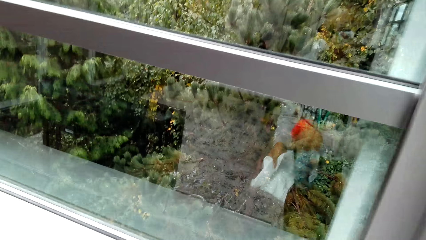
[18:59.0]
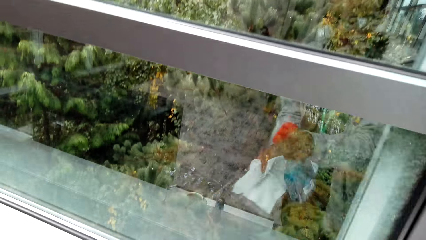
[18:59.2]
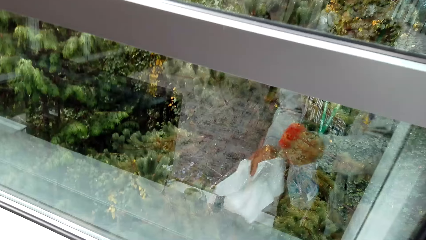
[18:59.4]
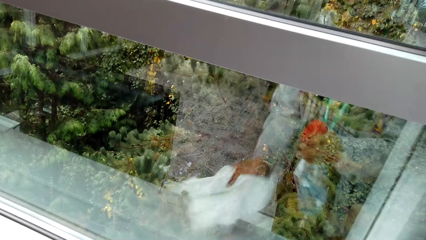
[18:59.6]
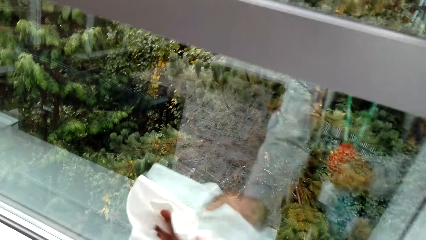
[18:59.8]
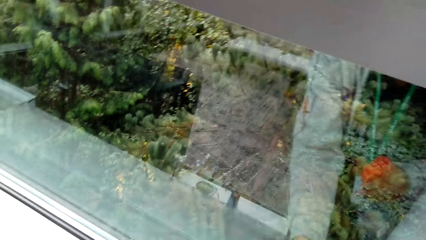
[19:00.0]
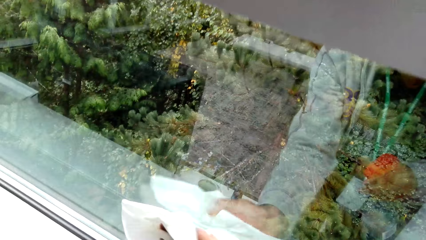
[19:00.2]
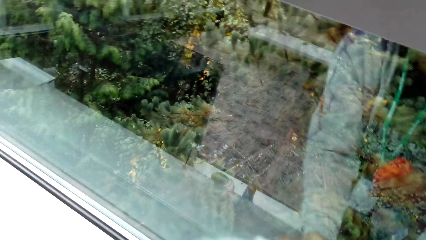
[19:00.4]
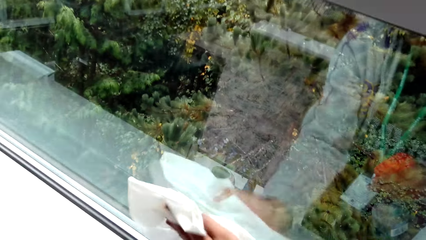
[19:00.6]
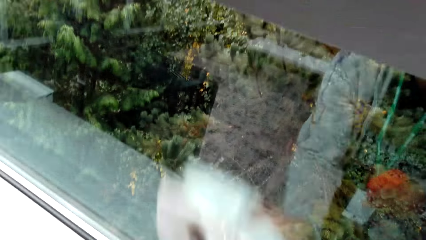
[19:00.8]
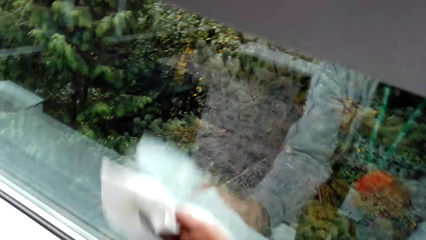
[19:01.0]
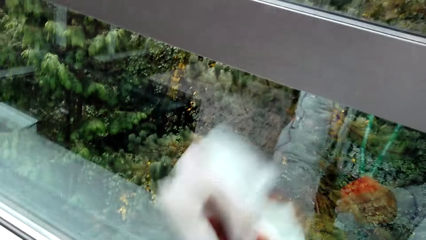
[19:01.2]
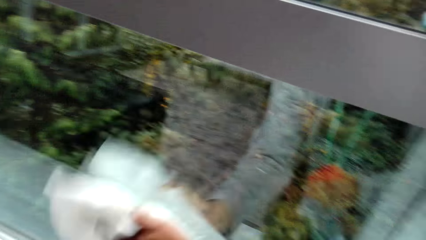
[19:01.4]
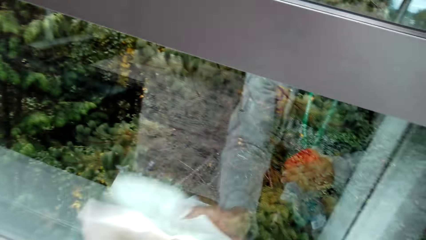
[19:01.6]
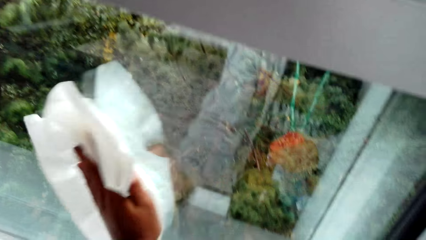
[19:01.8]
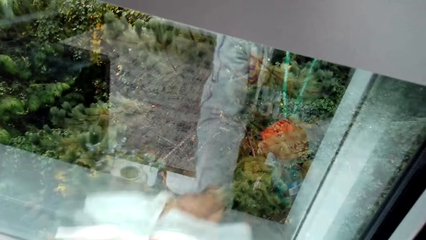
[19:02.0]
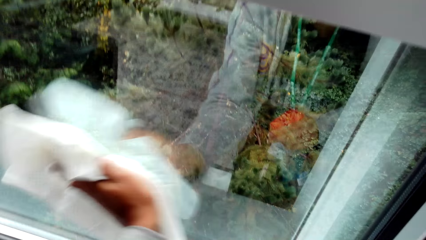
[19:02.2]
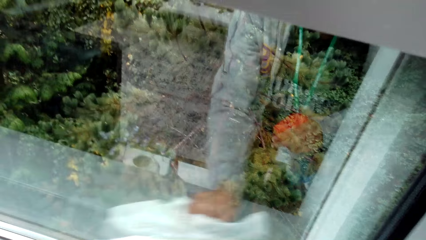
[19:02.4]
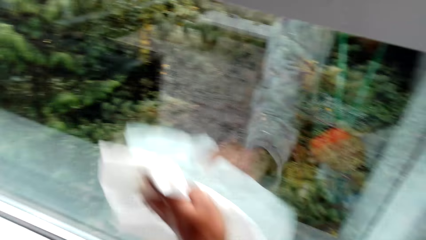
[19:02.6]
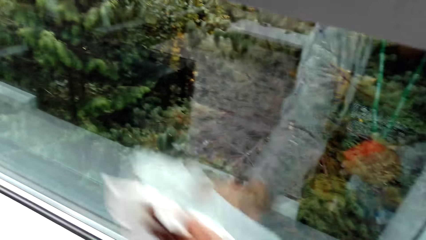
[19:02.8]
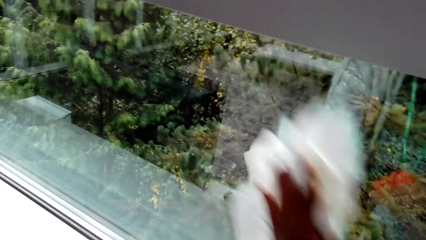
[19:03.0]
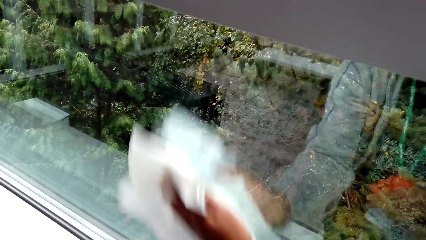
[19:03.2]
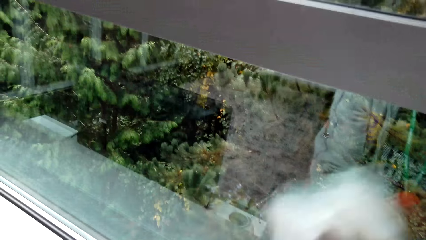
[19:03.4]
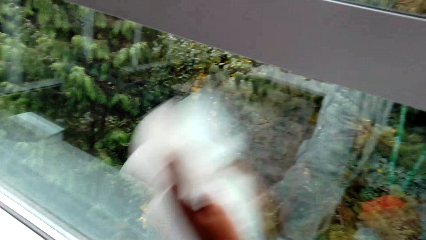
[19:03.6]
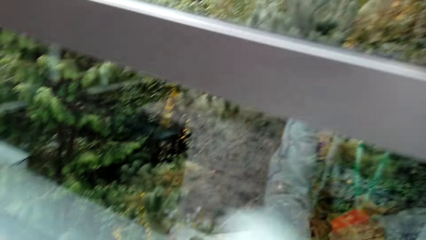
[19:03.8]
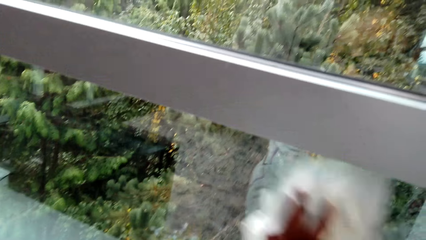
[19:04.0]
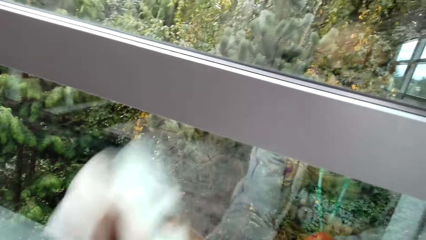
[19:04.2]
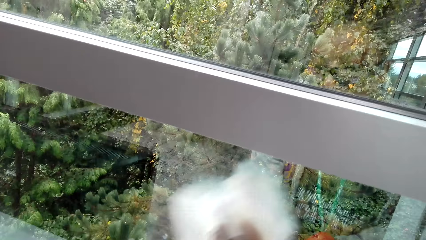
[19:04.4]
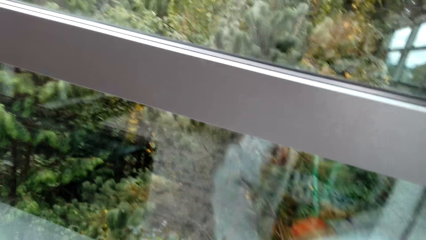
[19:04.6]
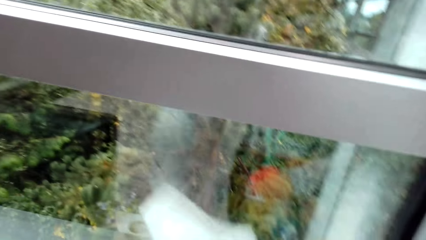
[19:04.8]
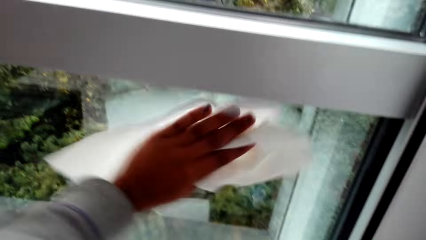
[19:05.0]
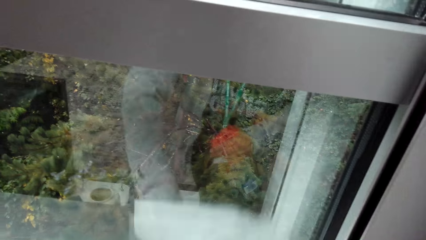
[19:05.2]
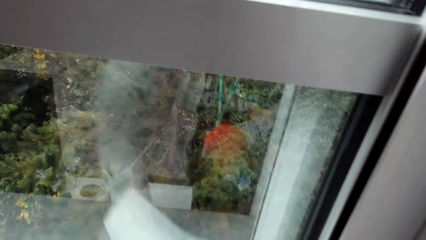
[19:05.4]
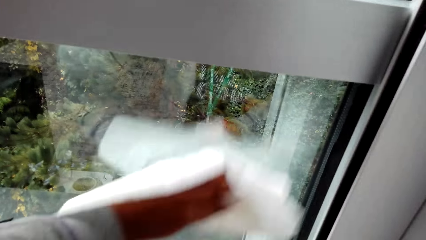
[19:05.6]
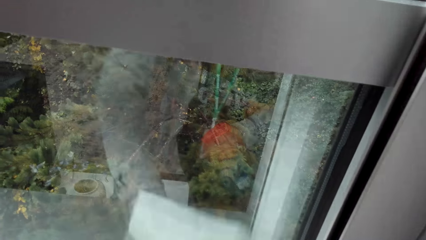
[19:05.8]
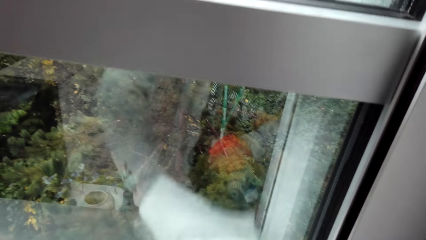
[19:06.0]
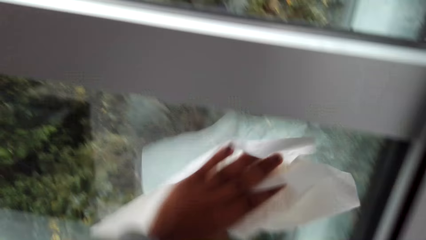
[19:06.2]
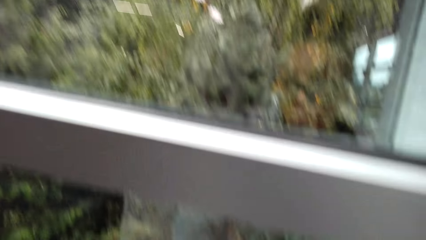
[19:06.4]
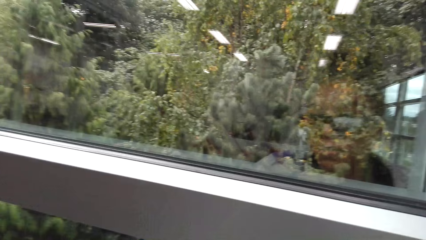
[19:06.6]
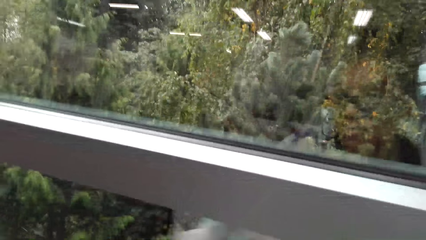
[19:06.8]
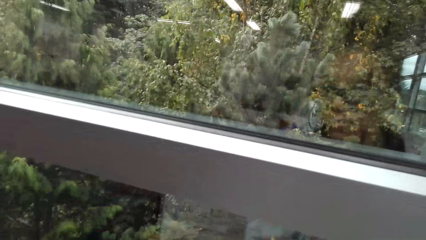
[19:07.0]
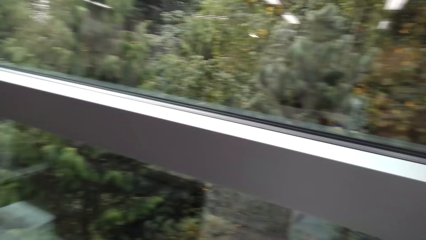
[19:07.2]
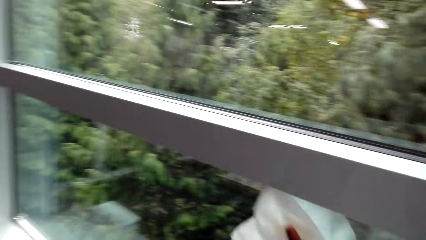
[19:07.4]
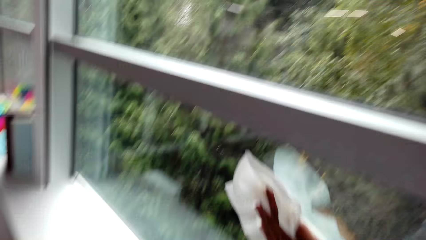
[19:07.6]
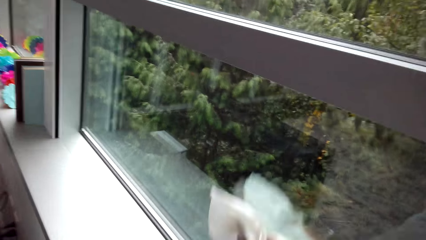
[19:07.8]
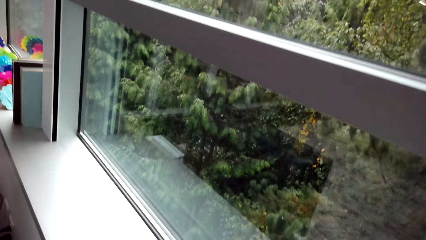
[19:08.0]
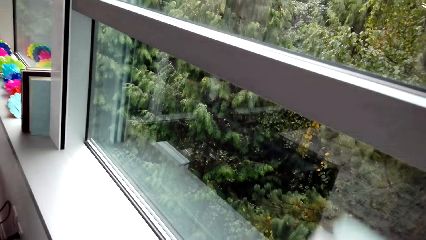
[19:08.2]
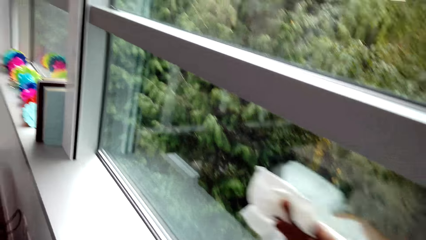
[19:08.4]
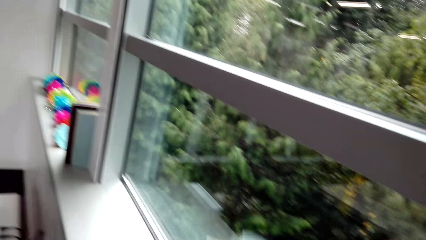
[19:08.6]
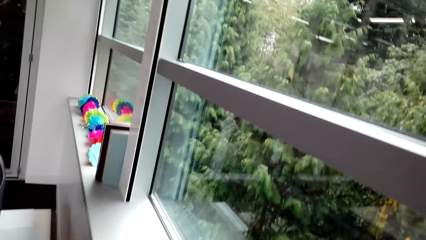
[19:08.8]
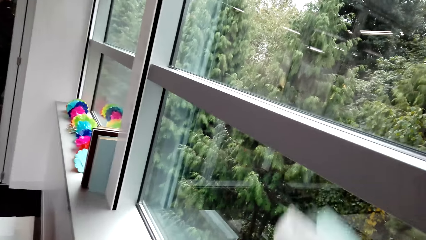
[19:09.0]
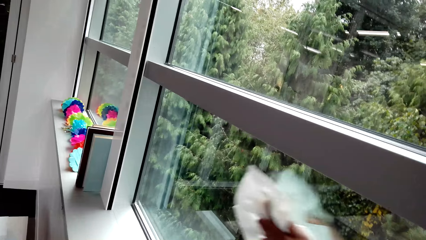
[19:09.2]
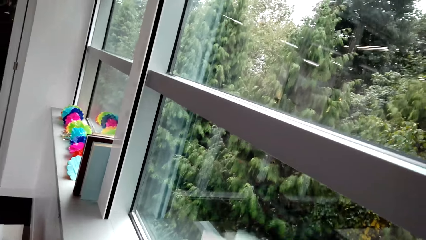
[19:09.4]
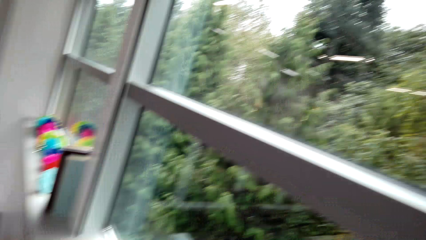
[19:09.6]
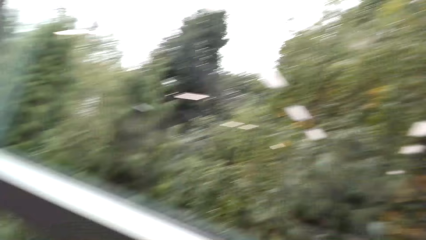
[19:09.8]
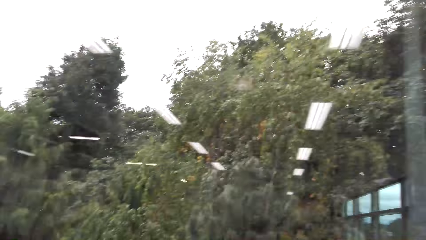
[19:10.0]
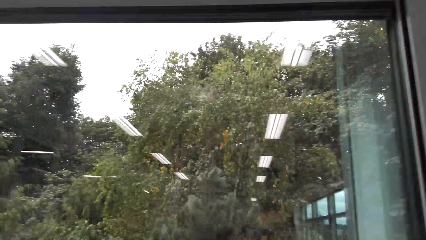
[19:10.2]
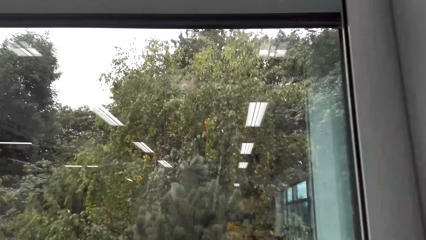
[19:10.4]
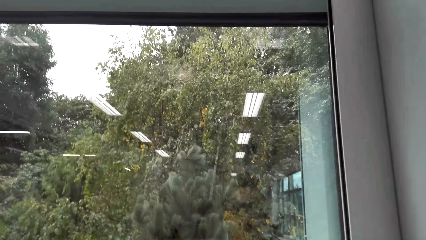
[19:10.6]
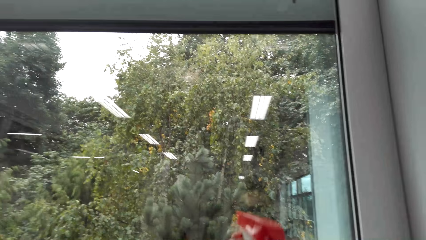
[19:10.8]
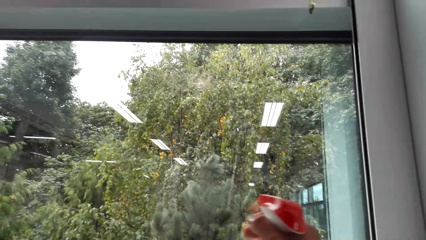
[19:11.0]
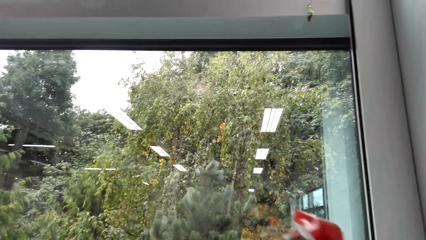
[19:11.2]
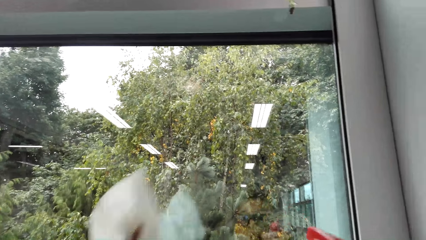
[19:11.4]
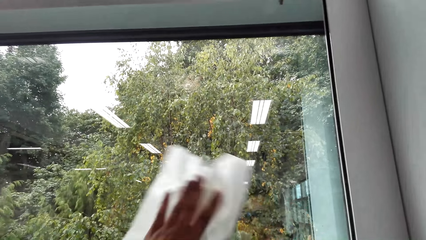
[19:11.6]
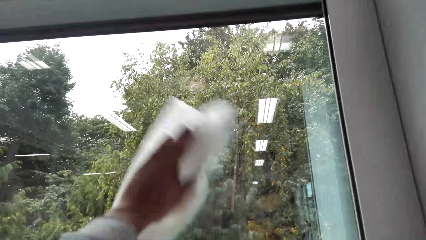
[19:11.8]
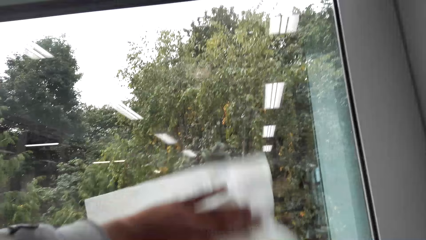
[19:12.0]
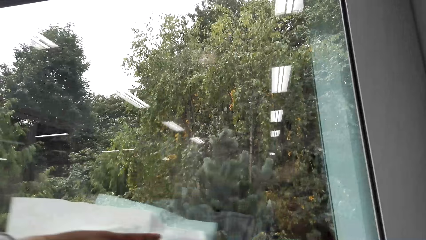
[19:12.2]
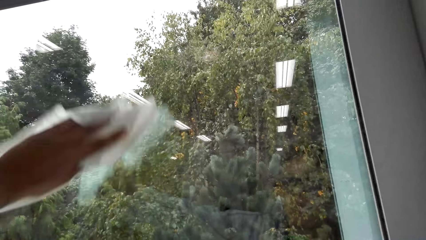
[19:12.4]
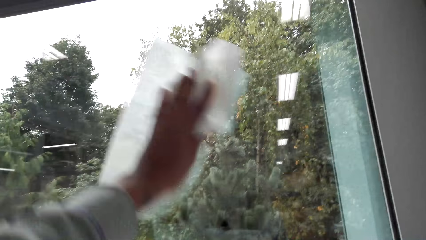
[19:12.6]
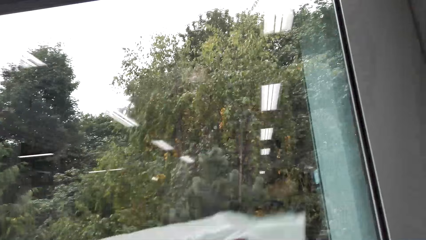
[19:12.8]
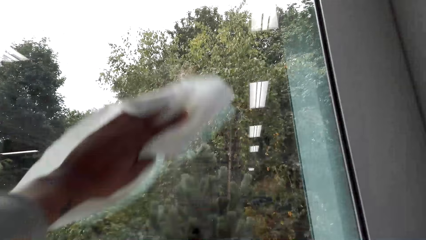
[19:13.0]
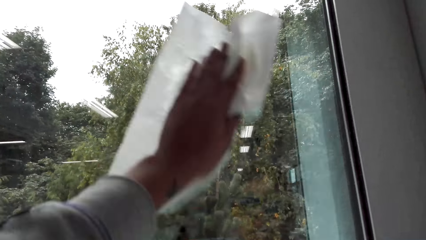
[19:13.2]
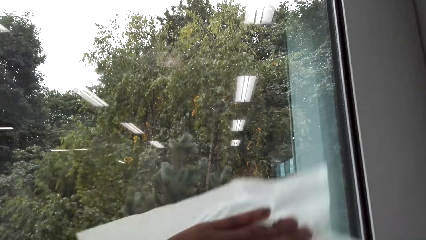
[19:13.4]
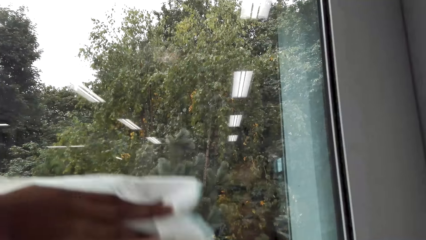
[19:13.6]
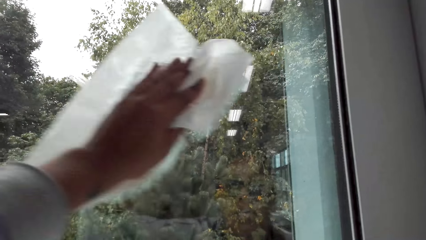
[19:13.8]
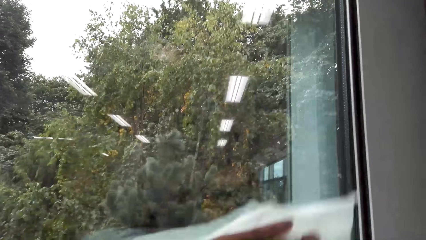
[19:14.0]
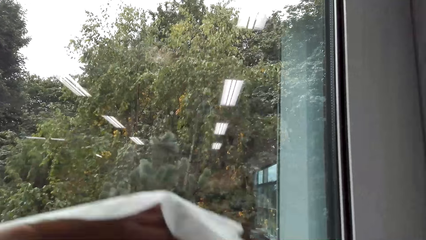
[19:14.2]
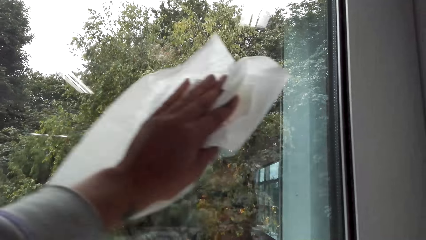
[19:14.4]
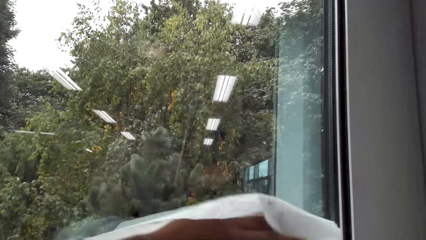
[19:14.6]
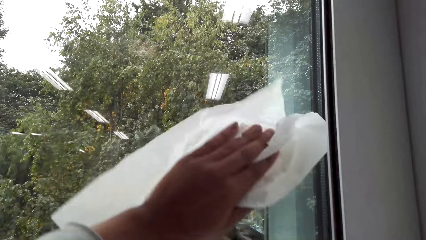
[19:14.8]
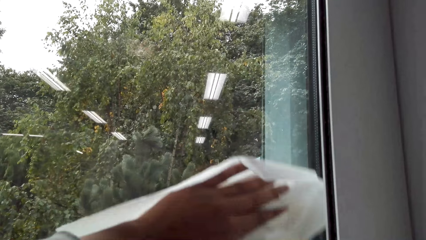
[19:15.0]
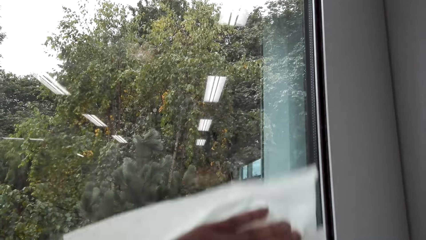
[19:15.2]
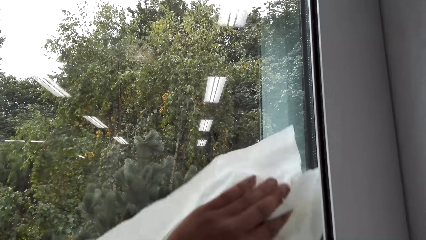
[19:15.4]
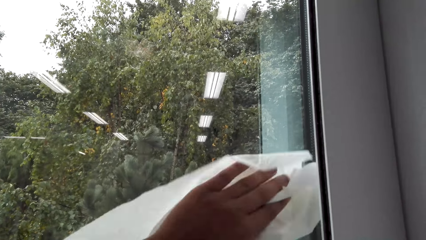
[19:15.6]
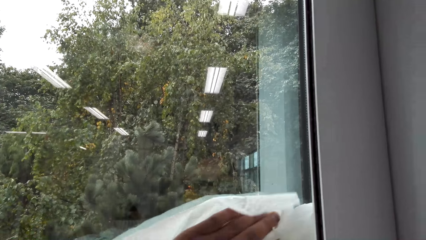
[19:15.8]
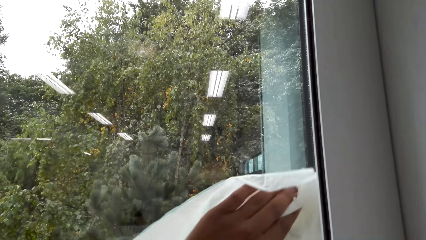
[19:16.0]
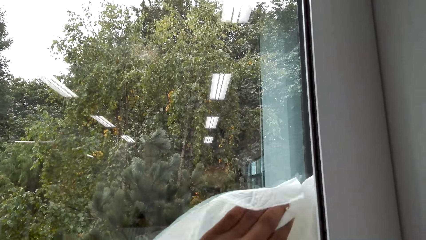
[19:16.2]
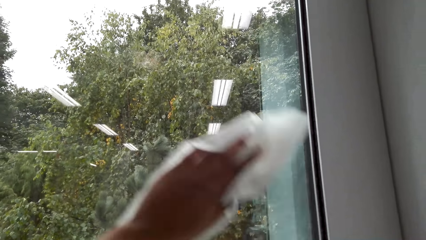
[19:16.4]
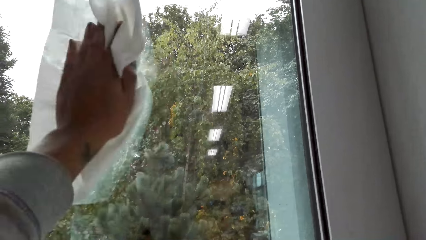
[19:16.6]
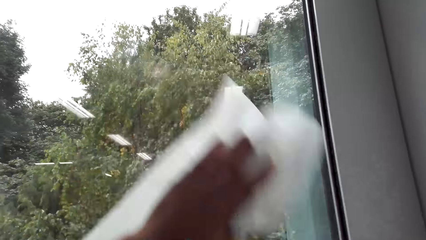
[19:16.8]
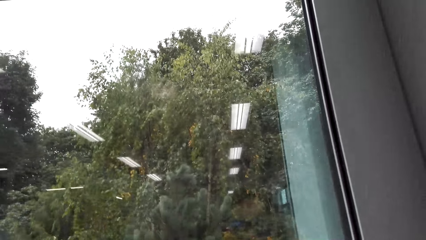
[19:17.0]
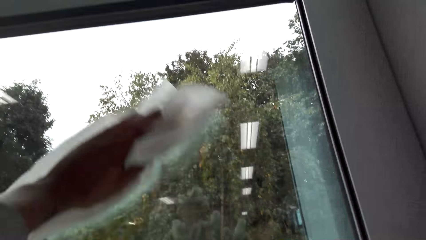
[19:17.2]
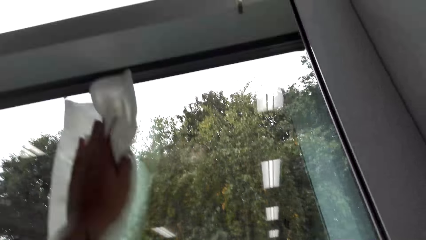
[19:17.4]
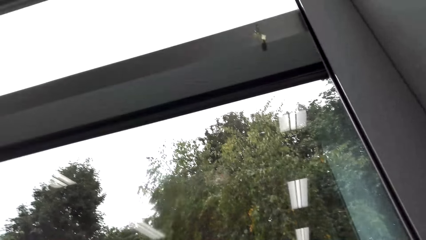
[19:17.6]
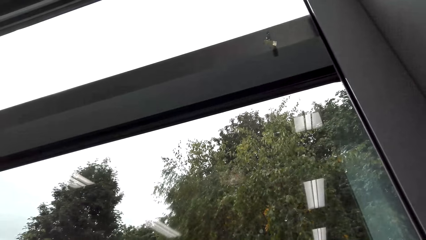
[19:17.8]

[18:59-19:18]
The camera wearer sprays on the kitchen tissue. They spray the window. They wipe the window. They spray on the window and wipe the window.
